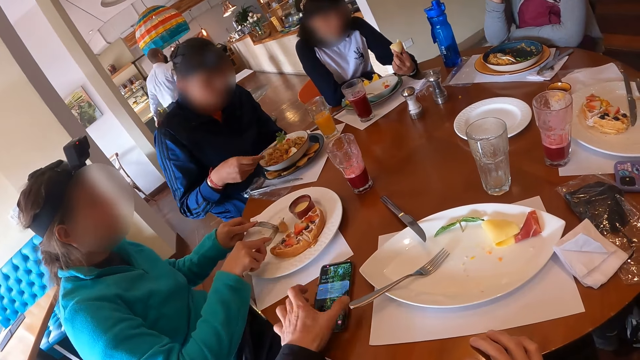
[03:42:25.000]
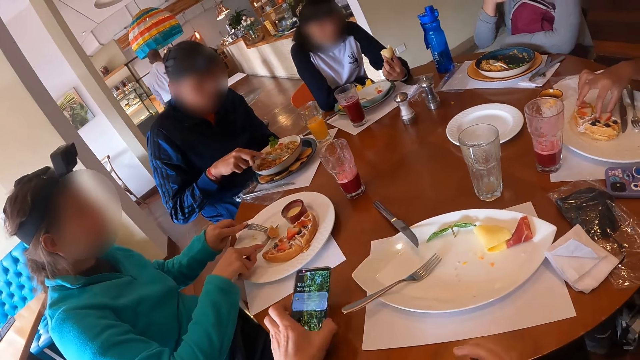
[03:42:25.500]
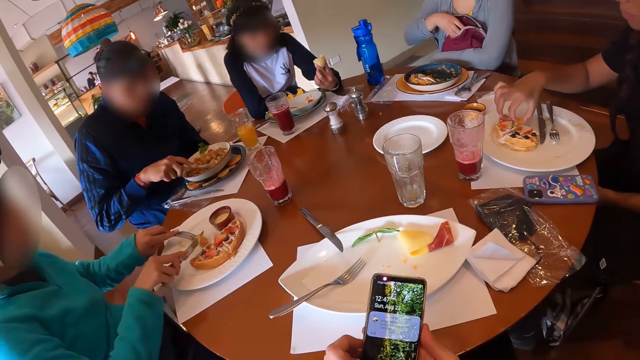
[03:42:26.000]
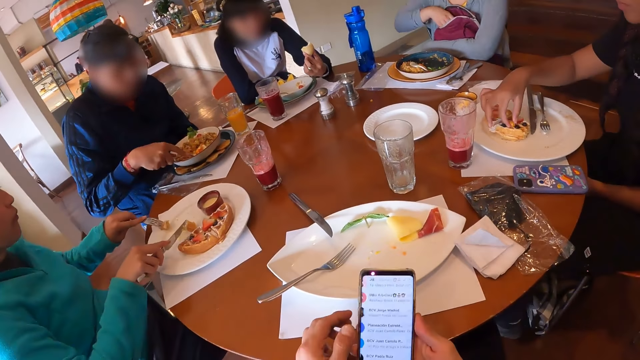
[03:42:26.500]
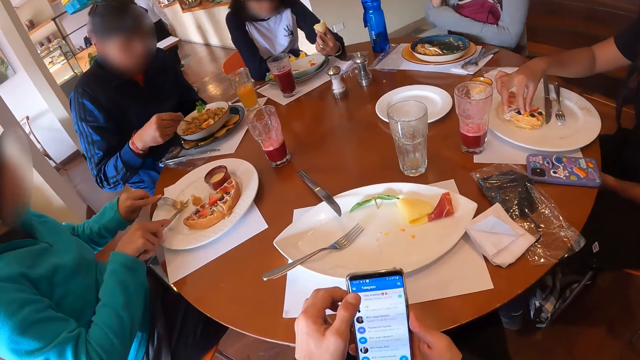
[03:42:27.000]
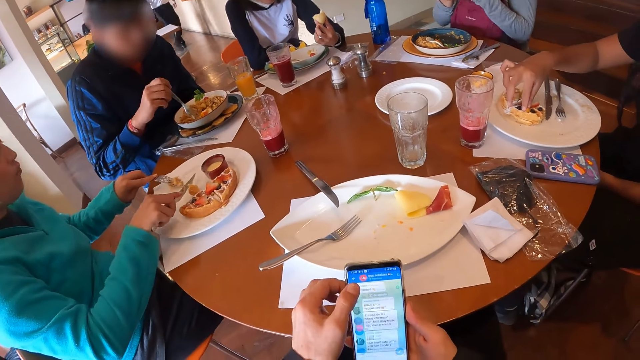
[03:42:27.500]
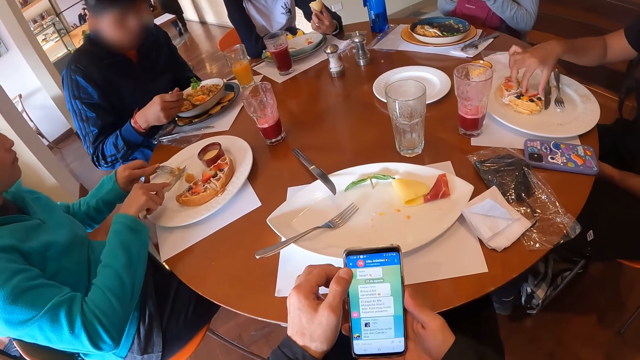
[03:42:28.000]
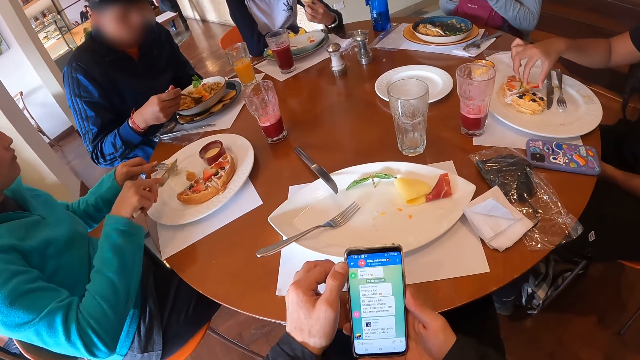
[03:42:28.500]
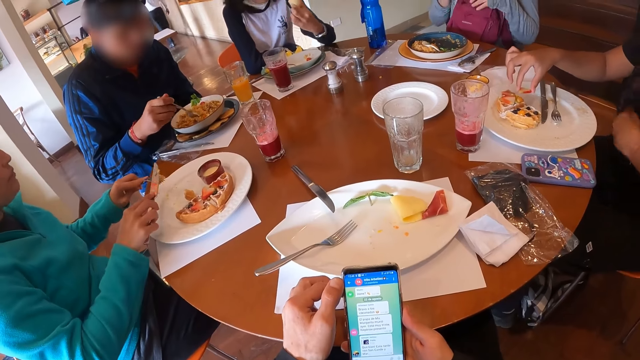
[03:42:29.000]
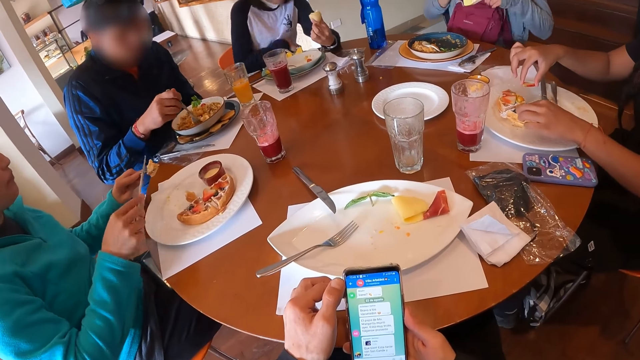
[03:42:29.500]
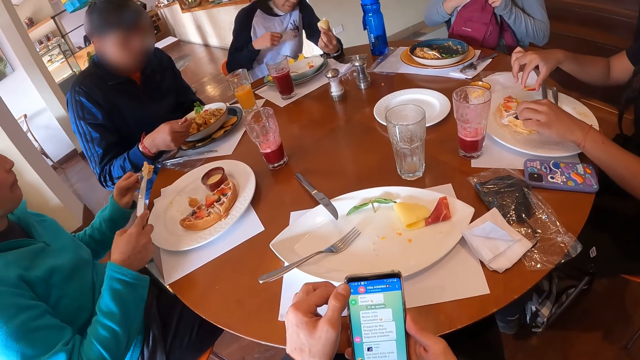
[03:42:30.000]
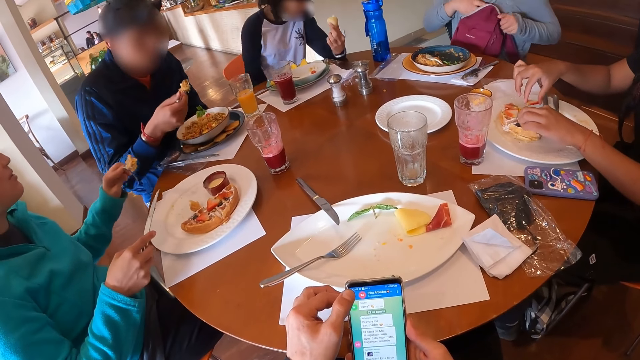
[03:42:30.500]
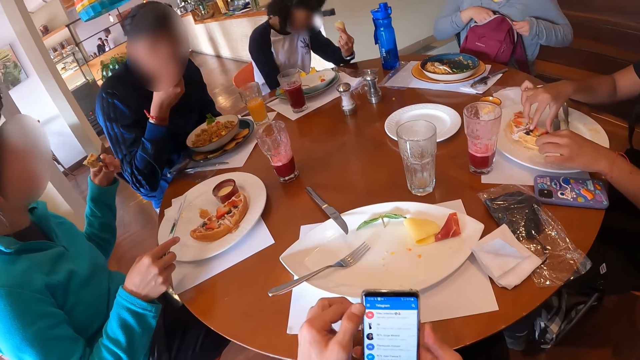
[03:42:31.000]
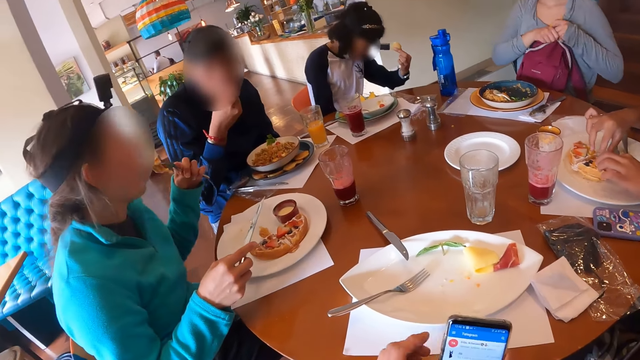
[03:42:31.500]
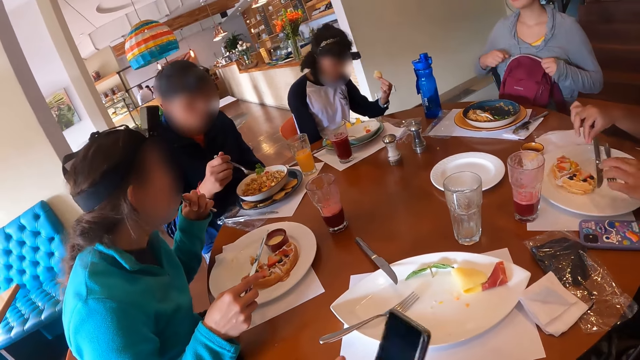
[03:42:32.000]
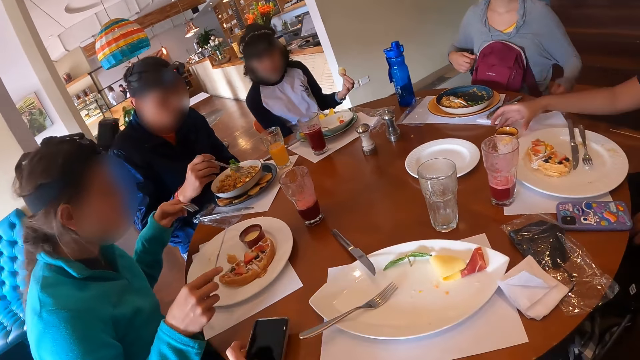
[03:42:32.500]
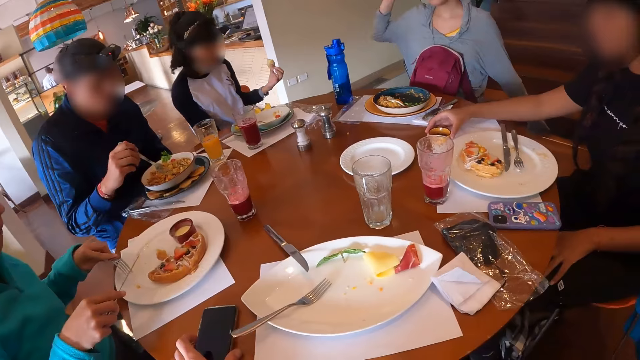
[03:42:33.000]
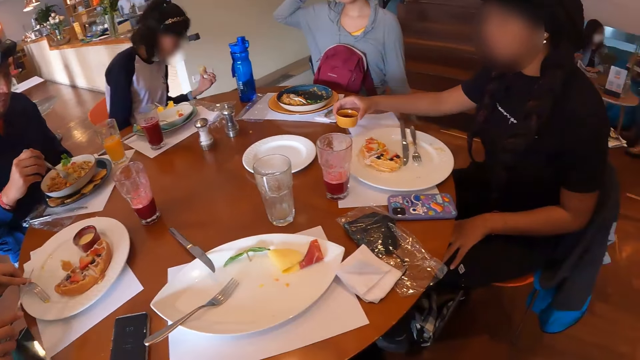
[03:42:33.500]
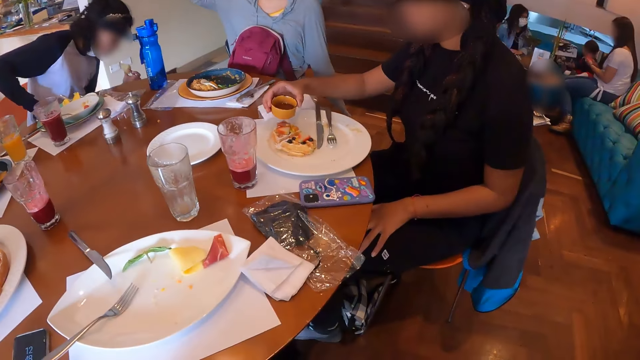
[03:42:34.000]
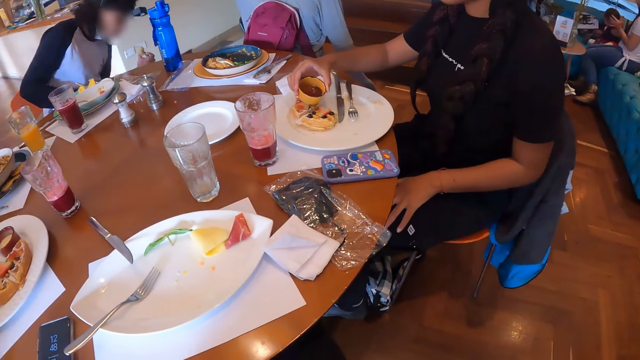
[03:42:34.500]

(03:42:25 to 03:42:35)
The second woman slices the pancake in the plate with the knife in her right hand. The camera wearer picks up the phone on the table with his left hand. The fourth woman touches fruits on the pancake in the plate with her right hand. The man cuts a yolk in the plate on the table with the fork in his right hand. The second woman scoops pancake with the knife in her right hand into the fork in her left hand. The camera wearer operates the phone with both hands. The third woman zips the bag on her thigh with both hands. The man eats the eggs from the plate on the table with the fork in his right hand. The second woman eats the piece of pancake from the plate with the fork in her left hand. The camera wearer places the phone on the table with his left hand. The fourth woman picks up a bowl of sauce on the table with her right hand.

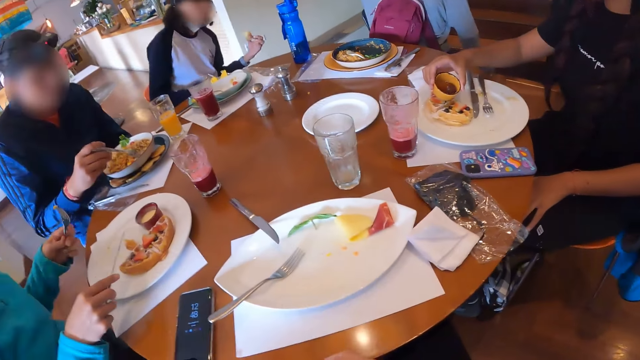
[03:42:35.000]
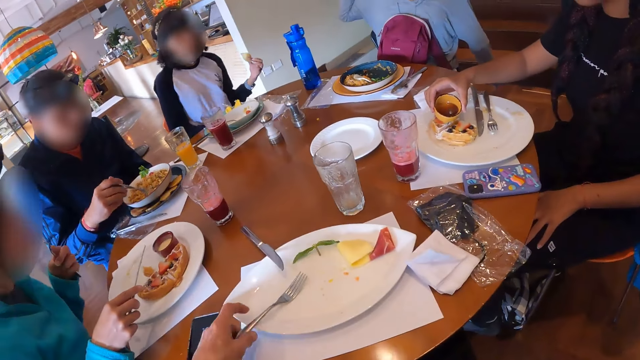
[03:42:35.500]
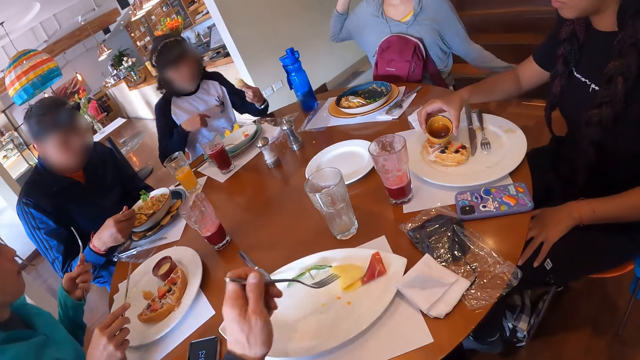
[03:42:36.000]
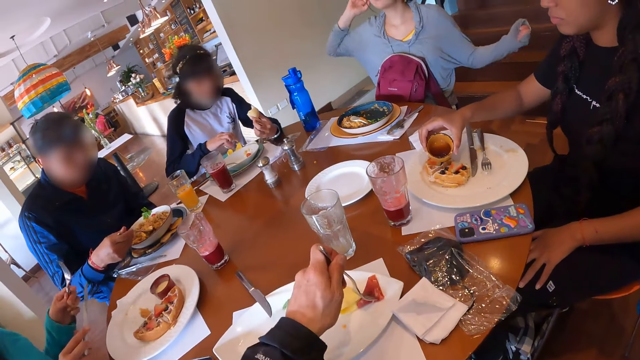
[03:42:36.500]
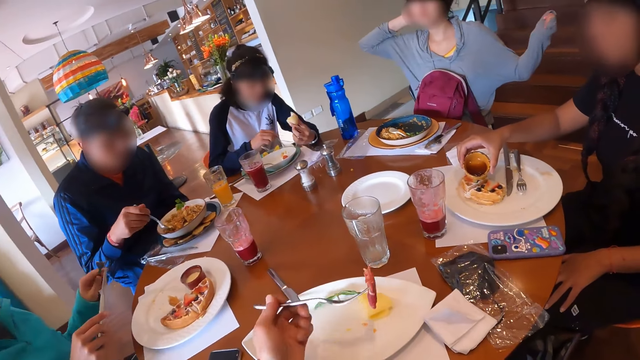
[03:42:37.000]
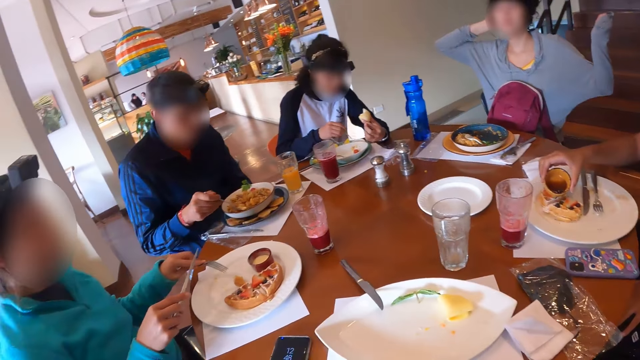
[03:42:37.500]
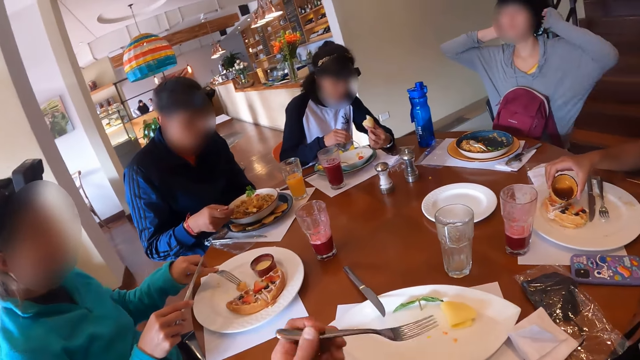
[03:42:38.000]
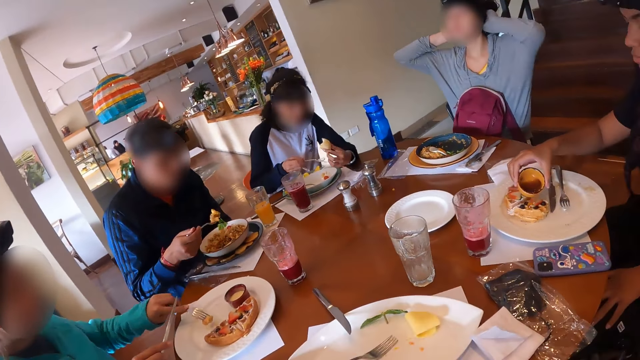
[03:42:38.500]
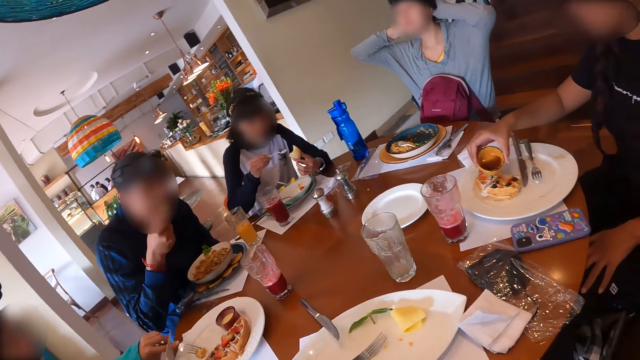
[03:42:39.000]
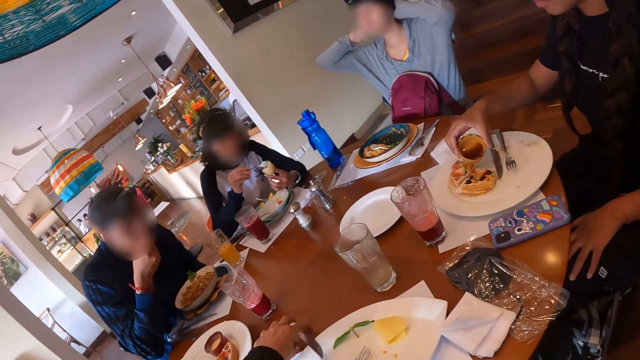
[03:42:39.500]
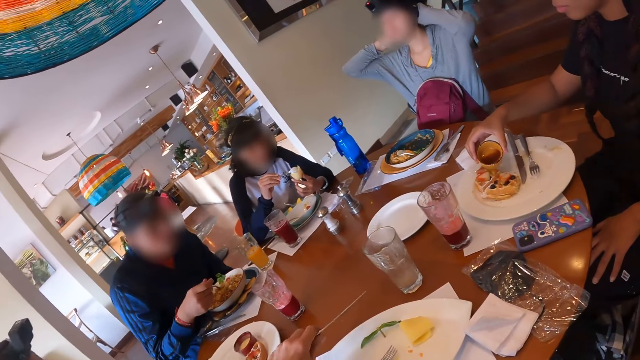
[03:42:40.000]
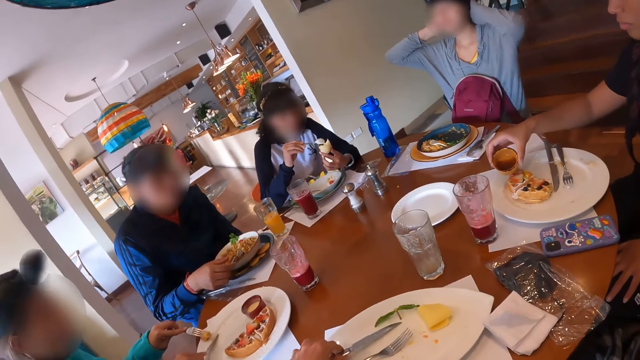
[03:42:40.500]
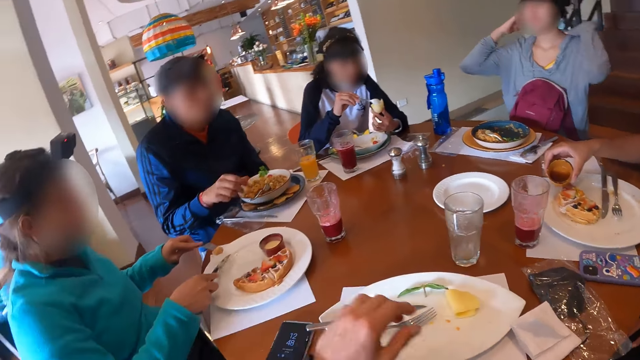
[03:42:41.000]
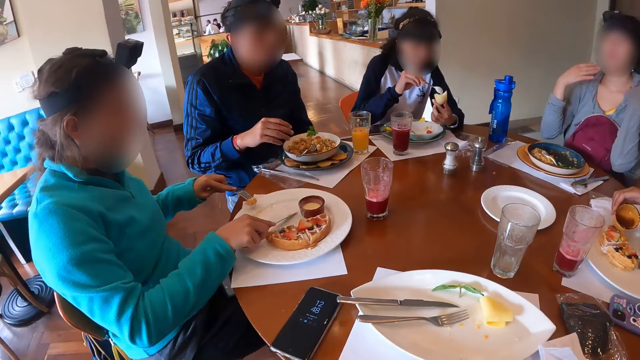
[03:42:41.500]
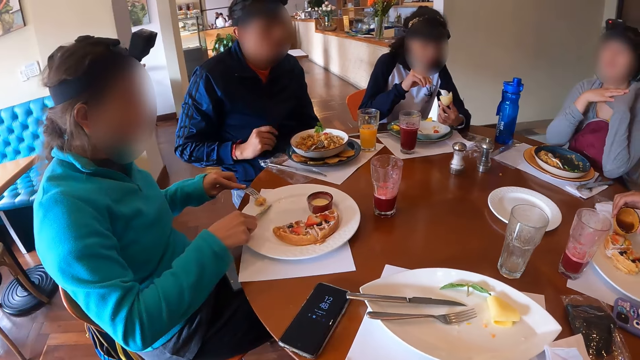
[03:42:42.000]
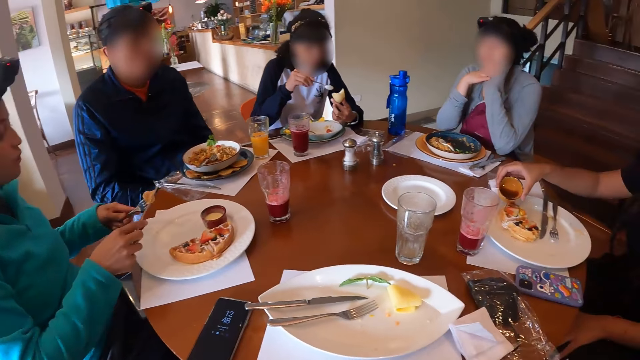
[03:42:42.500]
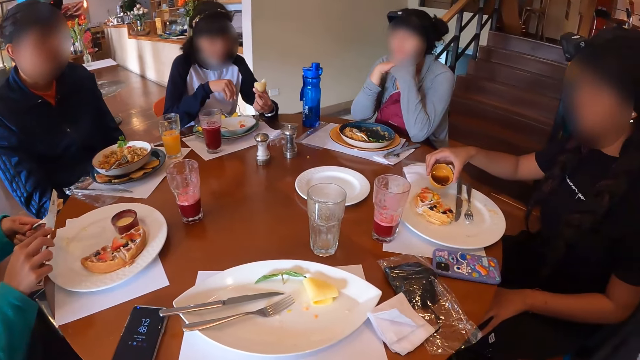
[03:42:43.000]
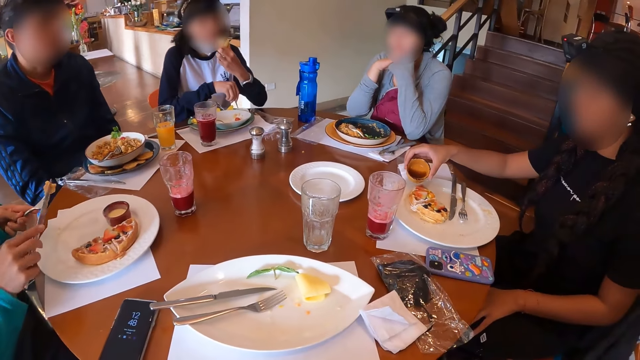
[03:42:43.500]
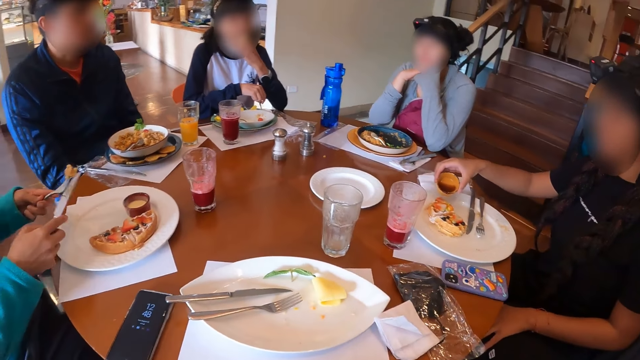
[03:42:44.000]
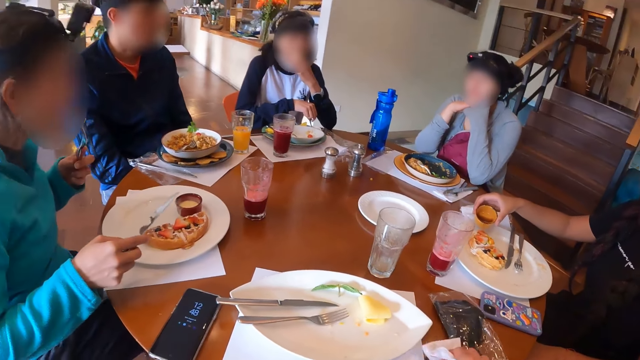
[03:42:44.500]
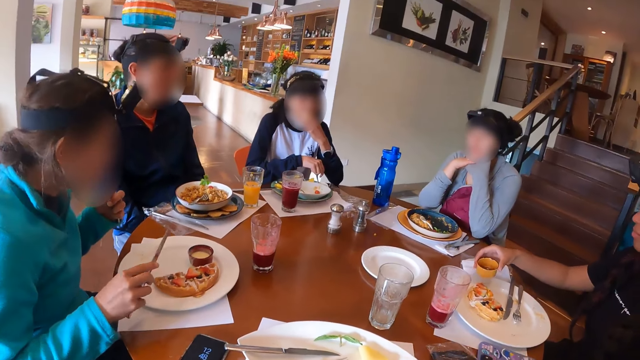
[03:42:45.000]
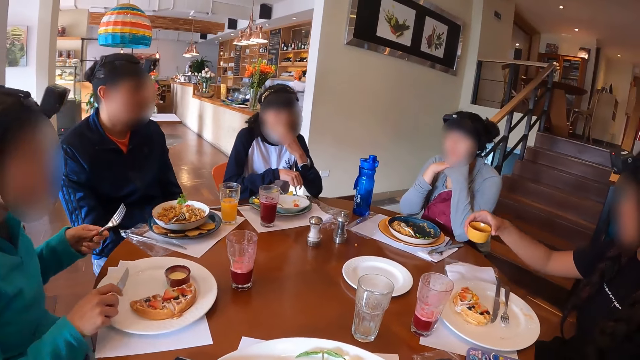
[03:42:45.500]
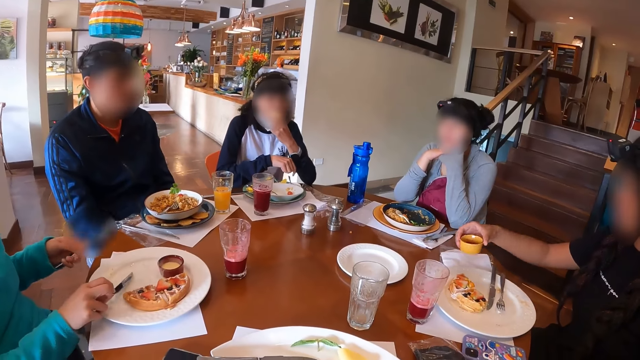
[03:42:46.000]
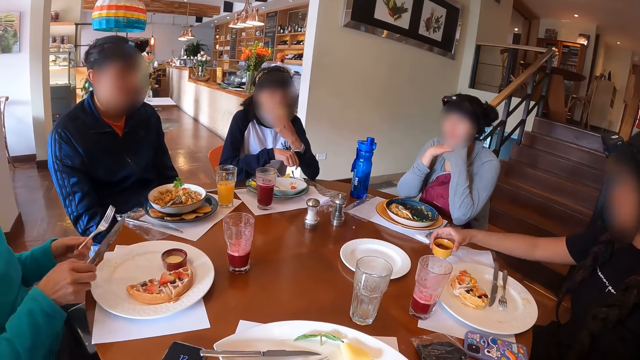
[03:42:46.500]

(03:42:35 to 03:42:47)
The fourth woman pours sauce from the bowl of sauce on the pancake in the plate with her right hand. The camera wearer picks up the fork on the plate with his left hand. He picks bacon from the plate on the table with the fork in his left hand. The third woman touches her hair with both hands. The man takes eggs from the plate on the table with the fork in his right hand. The camera wearer eats the bacon with the fork in his left hand. The first woman scoops sauce from the bowl of sauce on the table with the spoon in her right hand. The man eats the eggs from the plate on the table with the fork in his right hand. The first woman puts the sauce on the bread in her left hand with the spoon in her right hand. The camera wearer drops the knife on the plate on the table with his left hand. The second woman scoops pancake with the knife in her right hand into the fork in her left hand. She places the knife in her right hand on the fork in her left hand. The first woman eats the bread with her left hand. The second woman eats the piece of pancake from the plate with the fork in her left hand. The fourth woman places the bowl of sauce on the table with her right hand.
